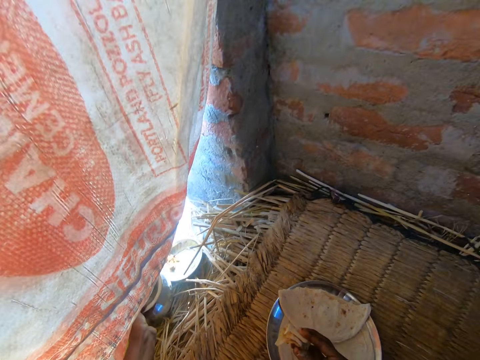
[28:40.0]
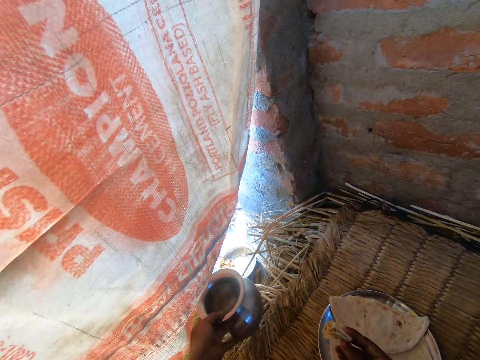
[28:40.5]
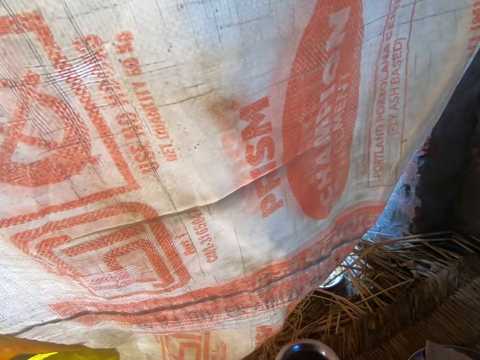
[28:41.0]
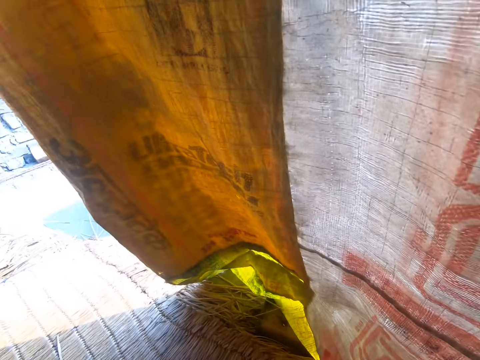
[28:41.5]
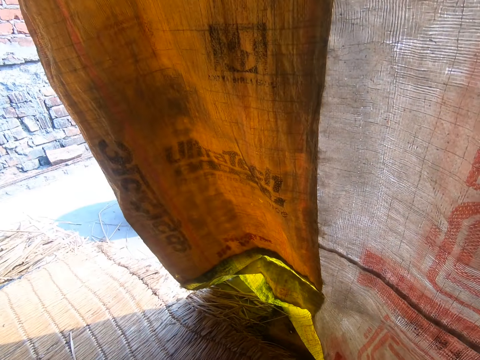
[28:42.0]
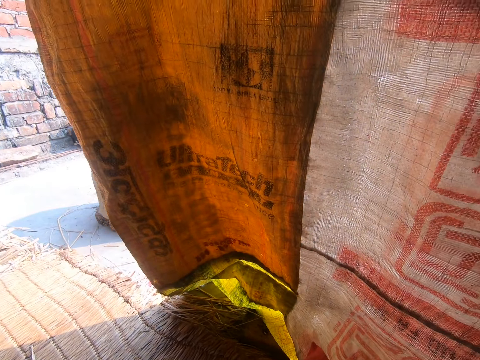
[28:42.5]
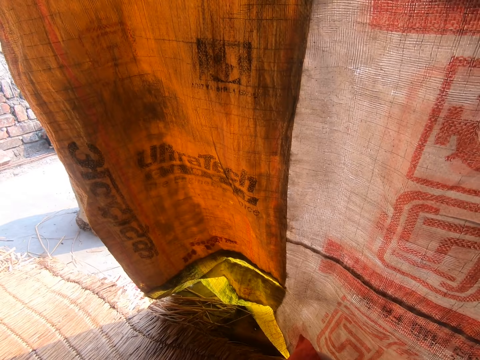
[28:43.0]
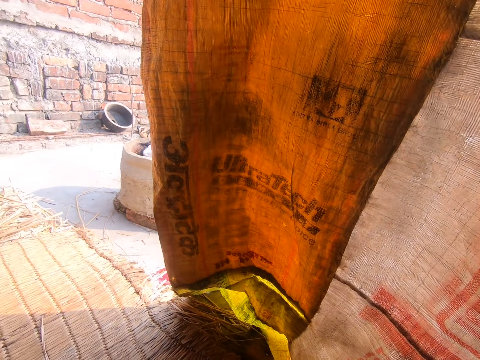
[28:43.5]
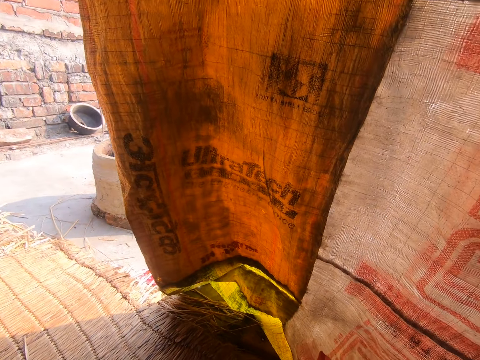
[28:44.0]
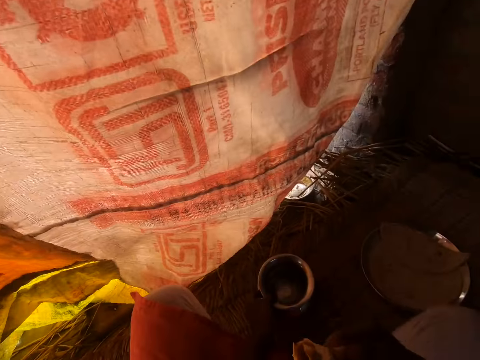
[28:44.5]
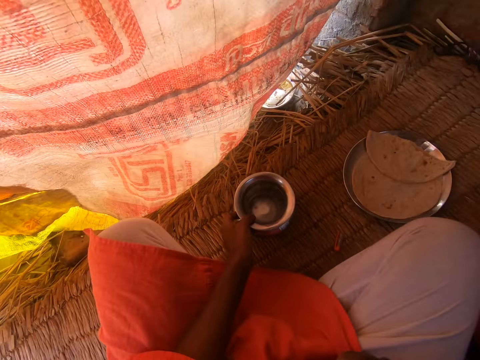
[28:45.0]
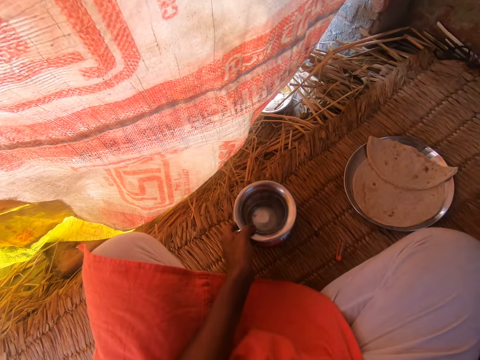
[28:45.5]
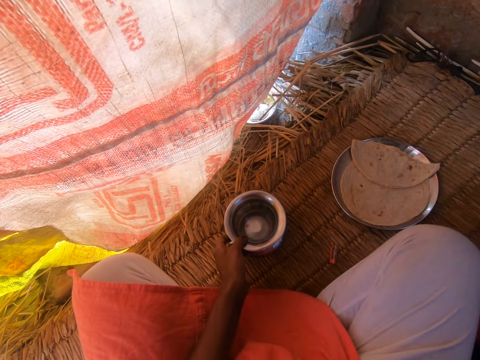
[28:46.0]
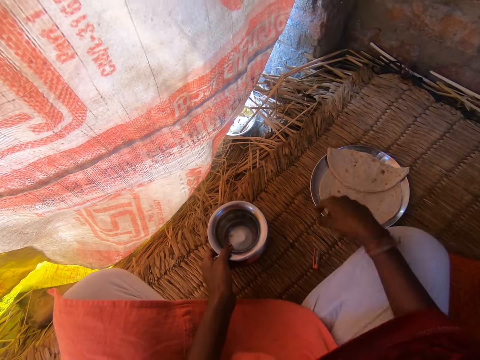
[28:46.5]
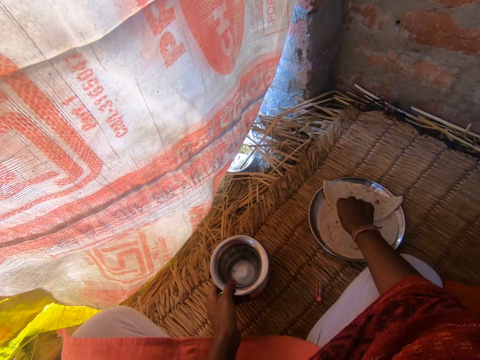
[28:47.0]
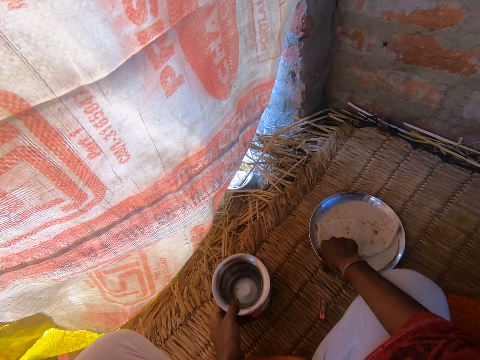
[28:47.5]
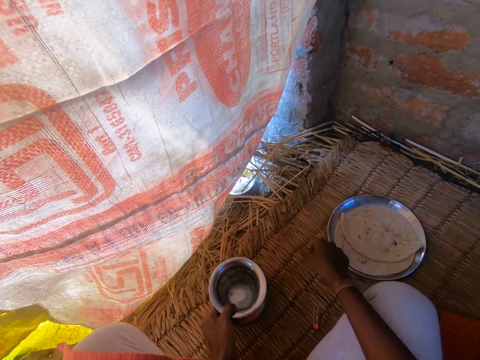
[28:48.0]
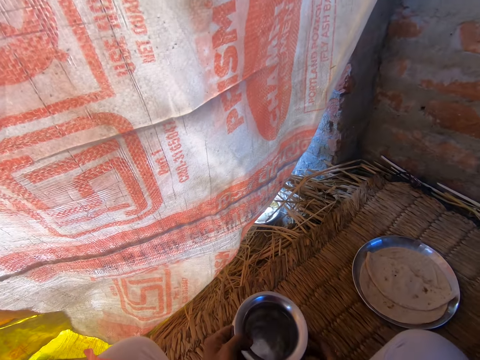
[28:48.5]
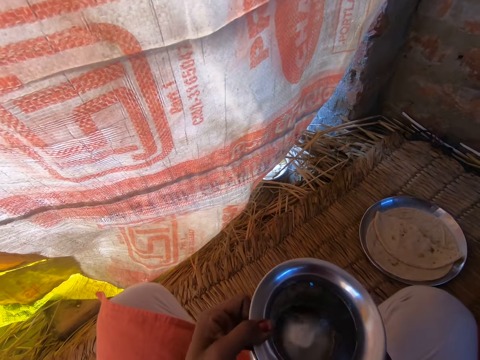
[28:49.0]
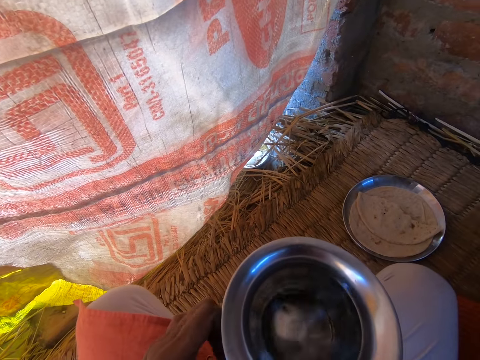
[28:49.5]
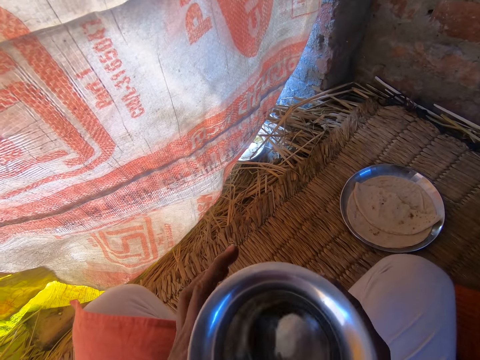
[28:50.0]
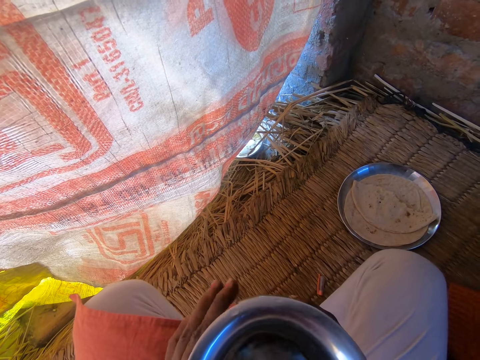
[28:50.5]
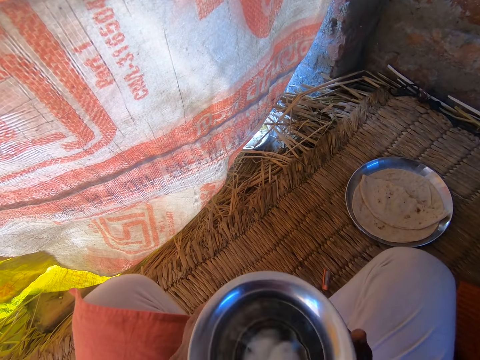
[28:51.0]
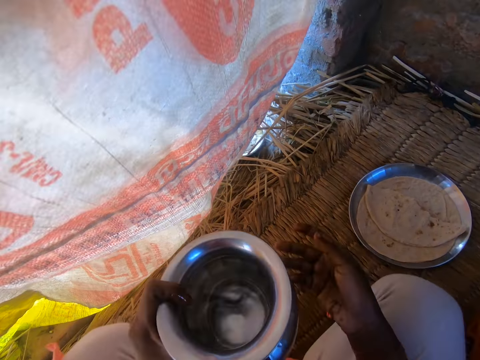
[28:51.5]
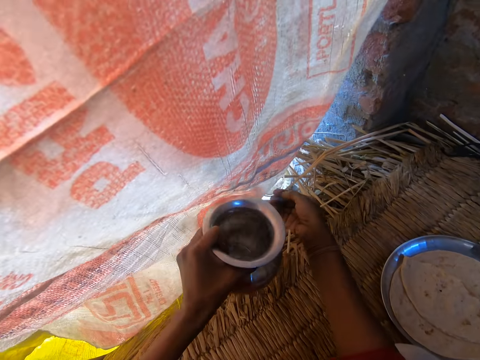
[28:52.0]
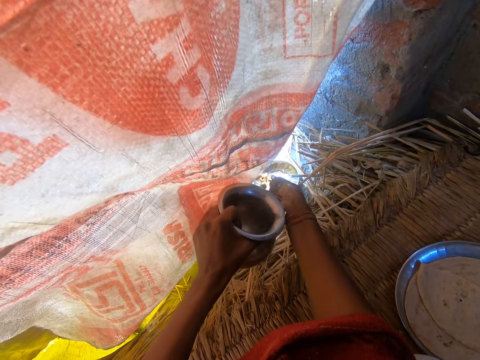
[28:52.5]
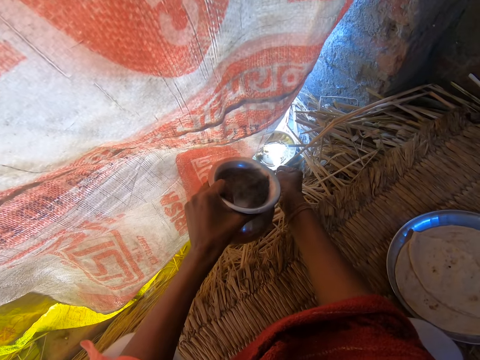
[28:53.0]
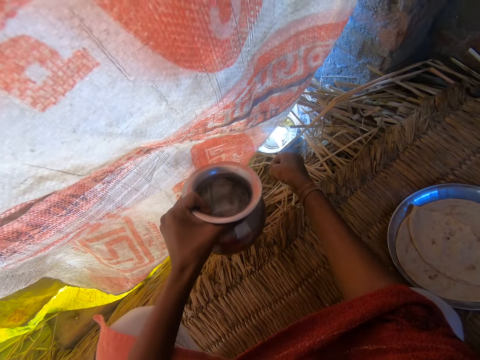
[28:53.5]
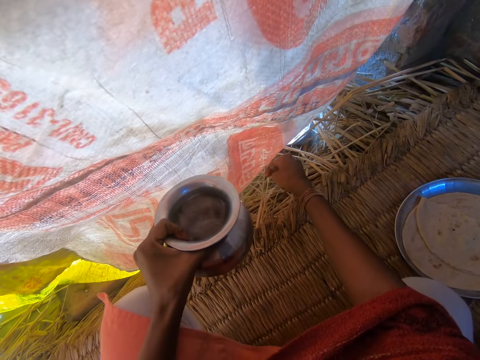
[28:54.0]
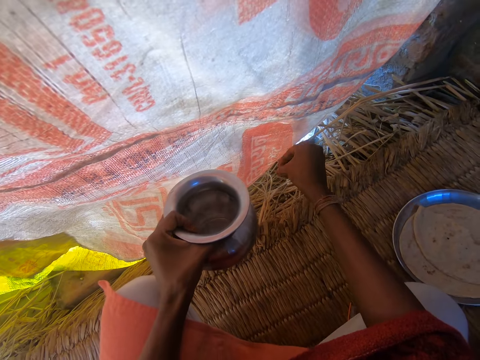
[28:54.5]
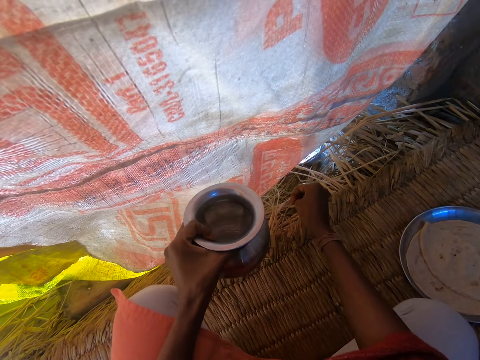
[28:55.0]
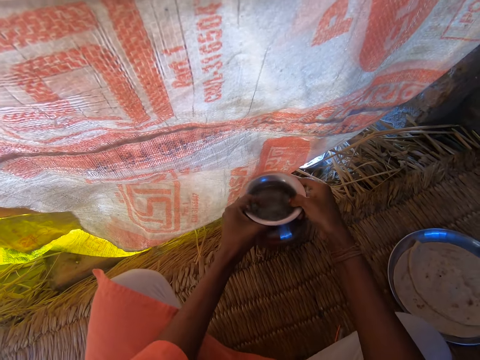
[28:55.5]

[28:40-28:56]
The camera wearer picks up the bowl of water from the ground with her left hand. She drops the bowl of water on the floor. She lowers her right hand. She moves the half of the chapati in the plate with her right hand. She shifts the plate of chapati with her right hand. She drinks from the bowl of water with both hands. She washes her right hand with water from the bowl.

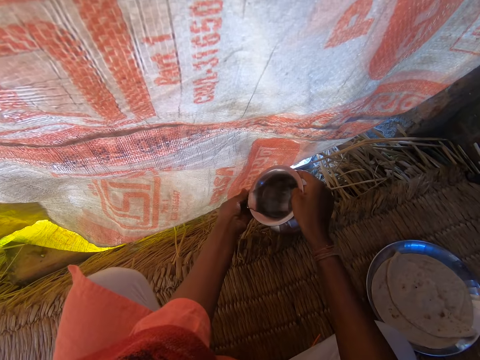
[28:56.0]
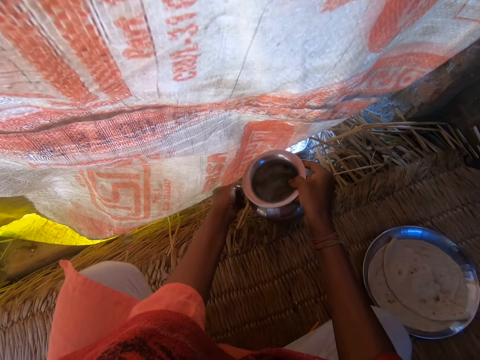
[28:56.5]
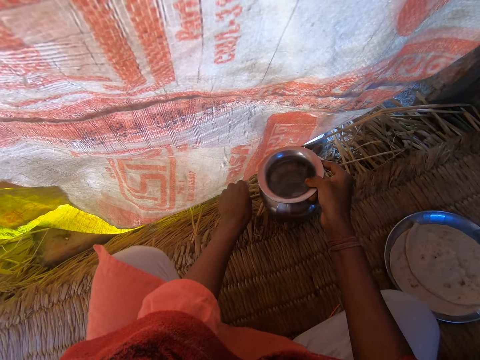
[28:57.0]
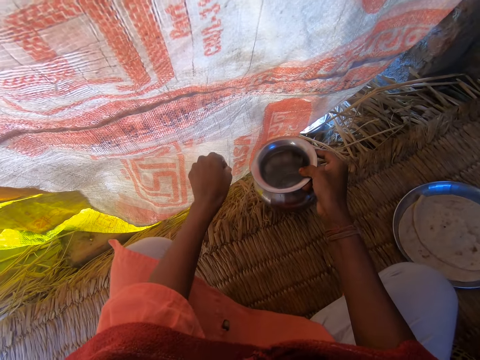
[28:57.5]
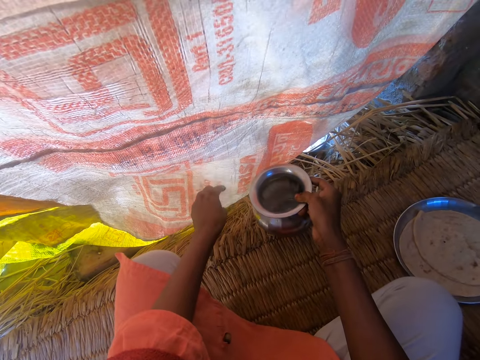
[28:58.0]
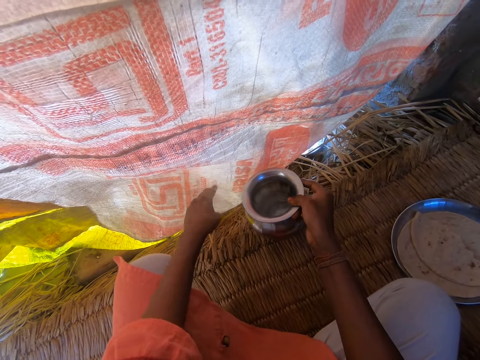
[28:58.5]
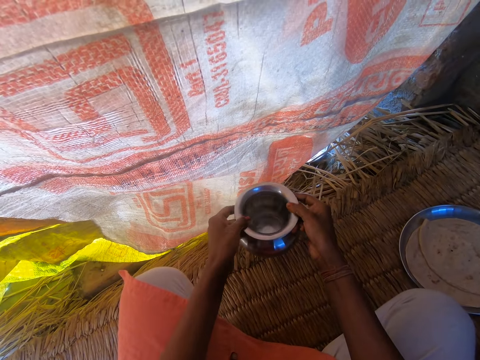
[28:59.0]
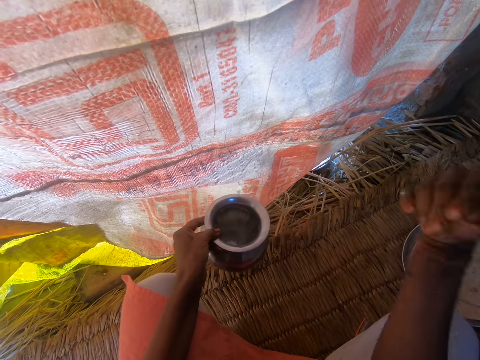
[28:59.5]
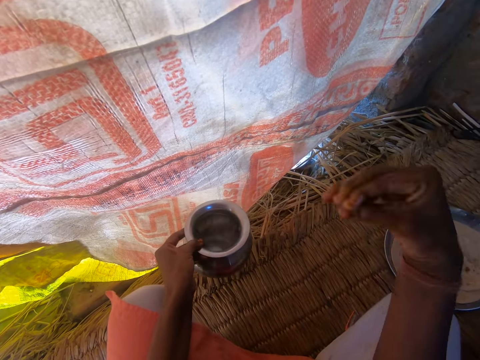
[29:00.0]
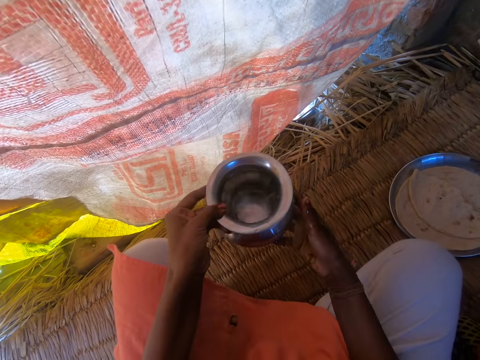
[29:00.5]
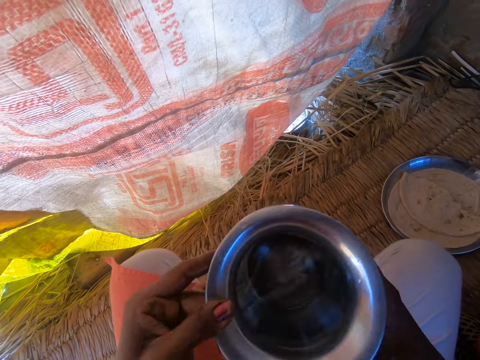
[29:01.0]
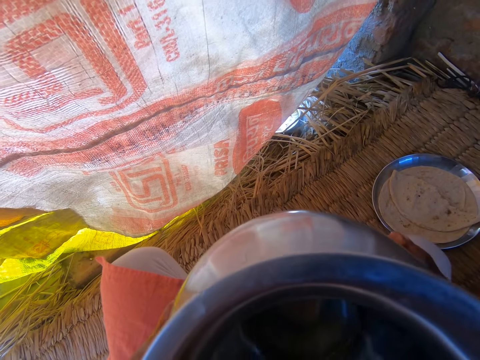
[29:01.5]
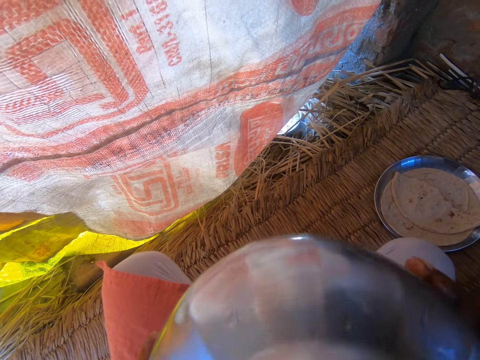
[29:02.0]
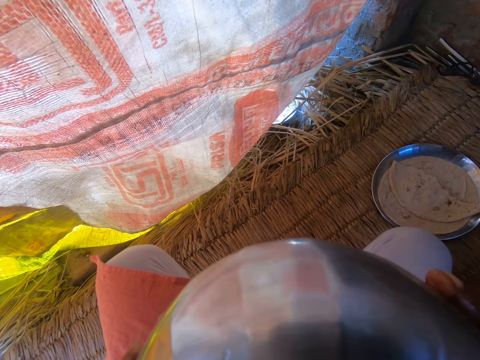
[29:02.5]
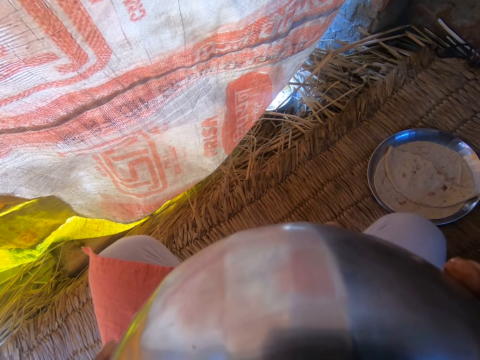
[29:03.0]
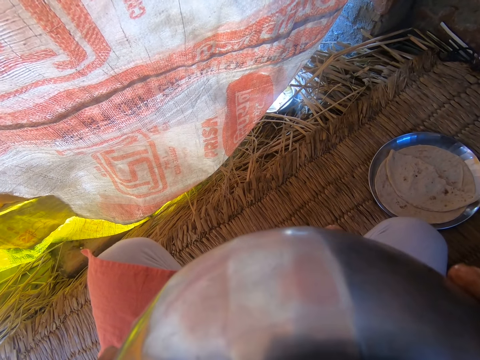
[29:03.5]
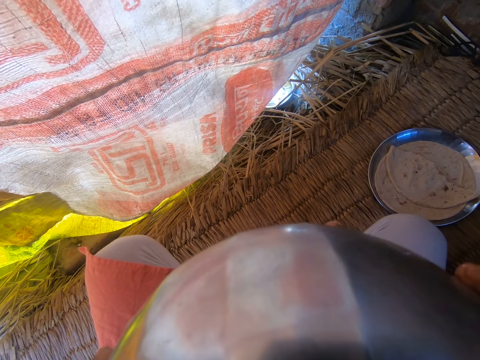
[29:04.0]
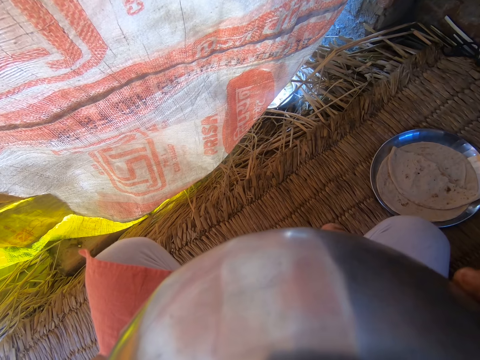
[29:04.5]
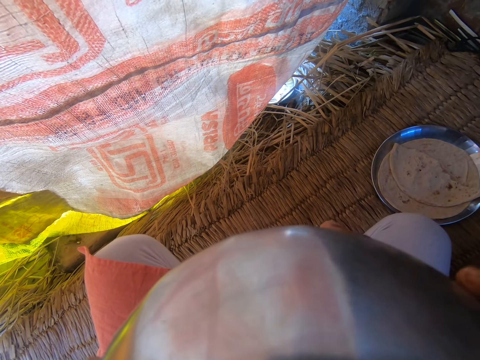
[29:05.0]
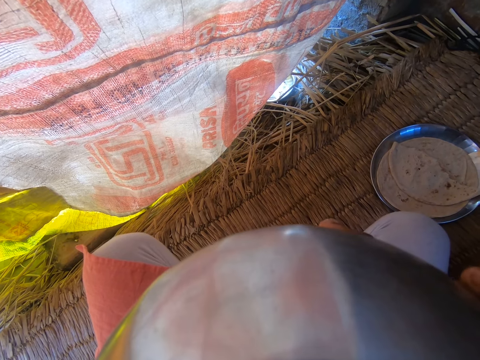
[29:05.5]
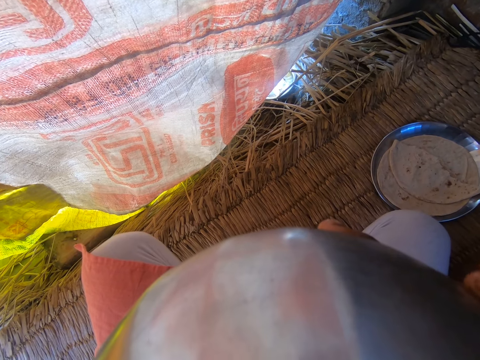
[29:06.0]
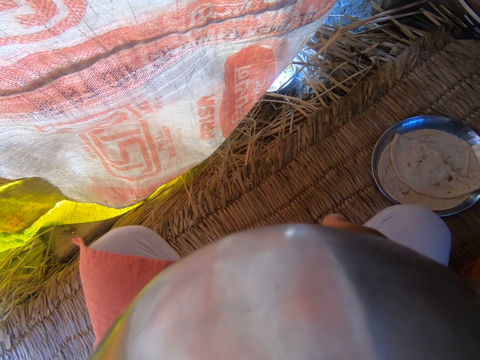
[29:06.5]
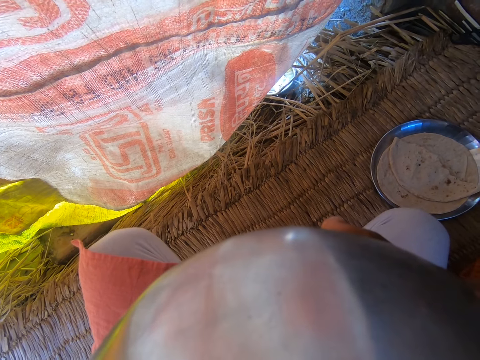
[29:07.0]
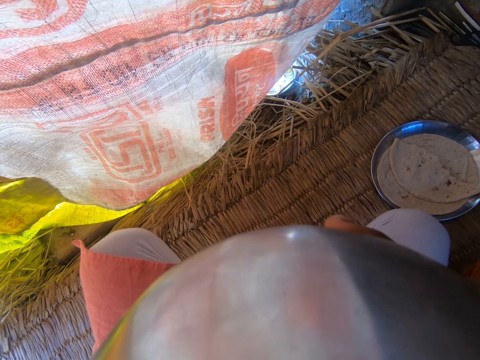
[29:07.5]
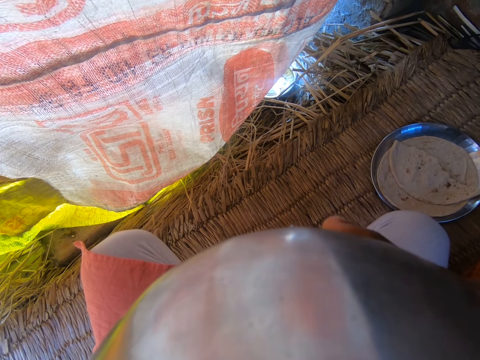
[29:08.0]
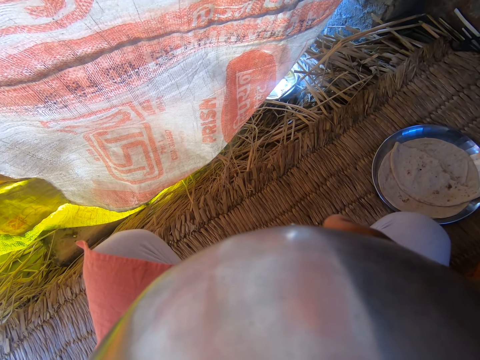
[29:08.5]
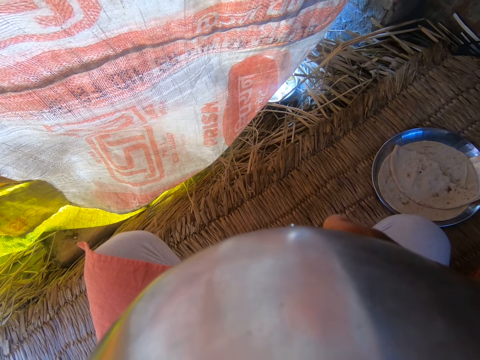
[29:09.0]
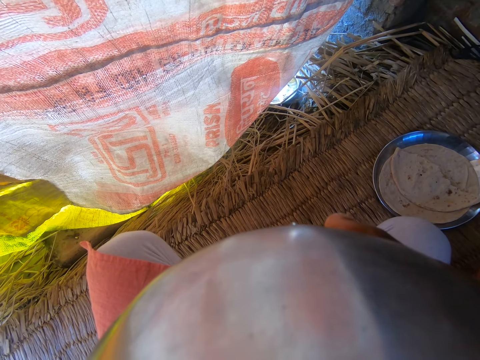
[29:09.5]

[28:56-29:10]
The camera wearer washes her left hand with water from the bowl. She transfers the bowl from her right hand to her left hand. She shakes off water from her right hand. She drinks from the bowl with both hands.
